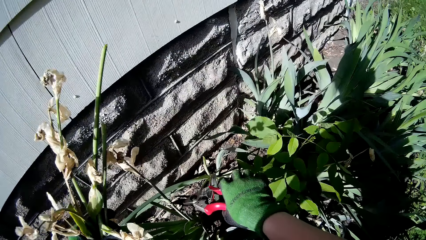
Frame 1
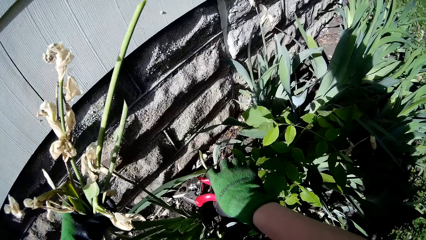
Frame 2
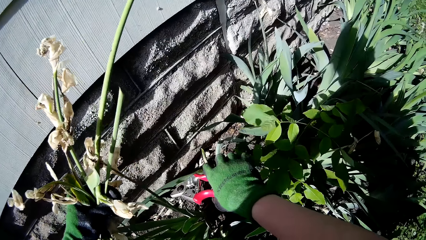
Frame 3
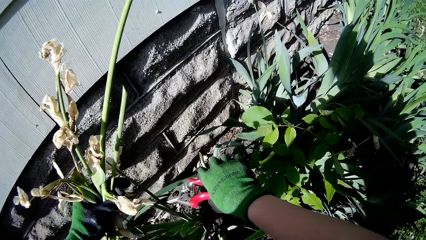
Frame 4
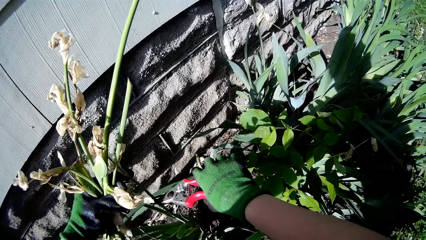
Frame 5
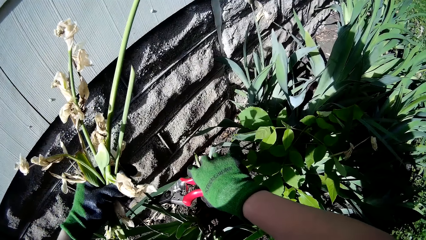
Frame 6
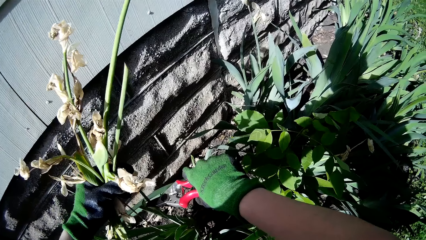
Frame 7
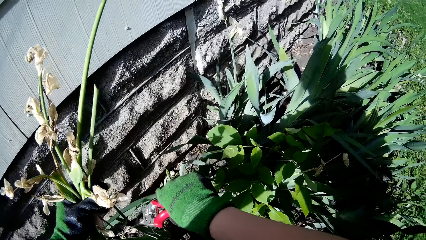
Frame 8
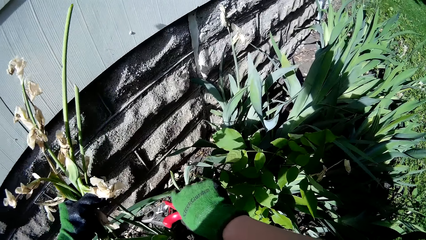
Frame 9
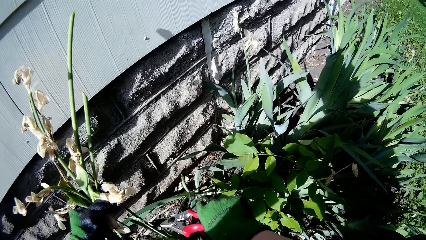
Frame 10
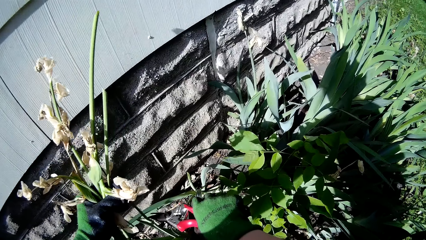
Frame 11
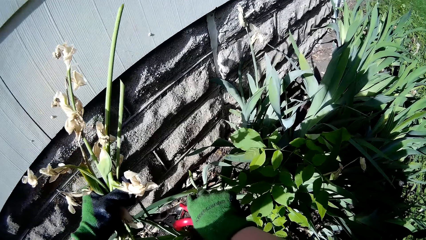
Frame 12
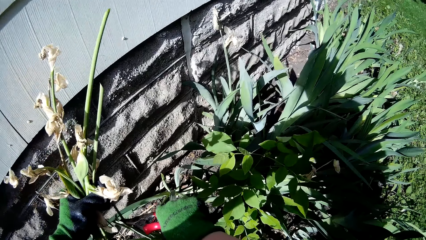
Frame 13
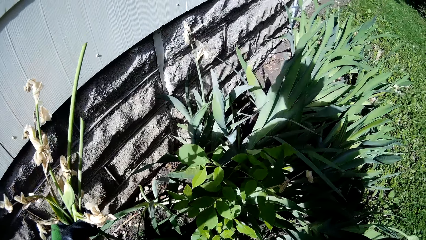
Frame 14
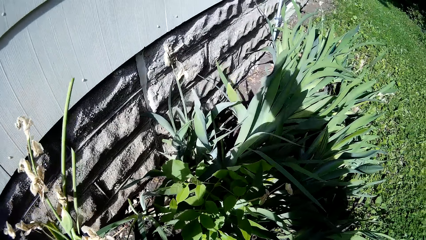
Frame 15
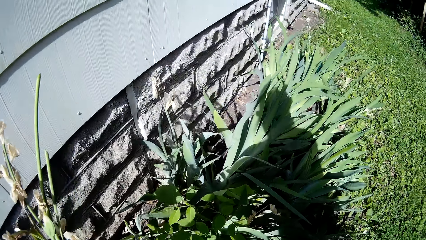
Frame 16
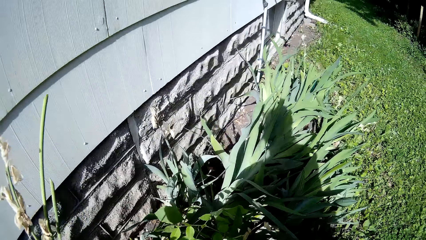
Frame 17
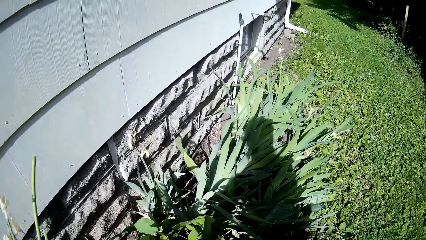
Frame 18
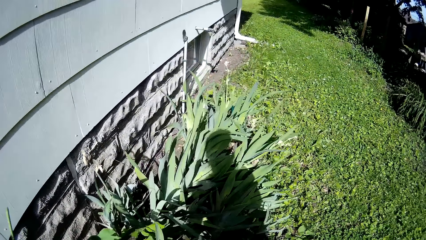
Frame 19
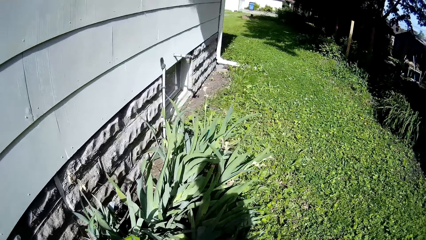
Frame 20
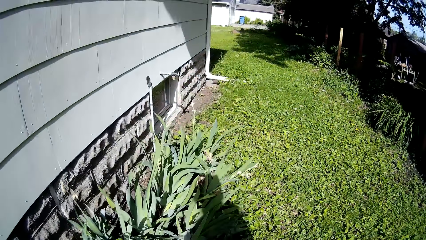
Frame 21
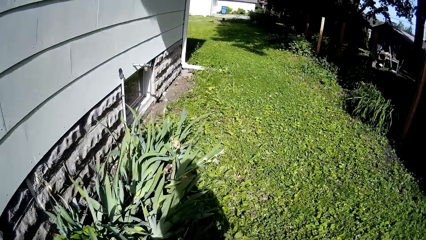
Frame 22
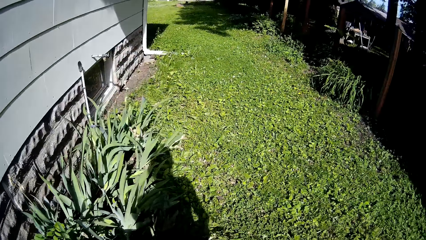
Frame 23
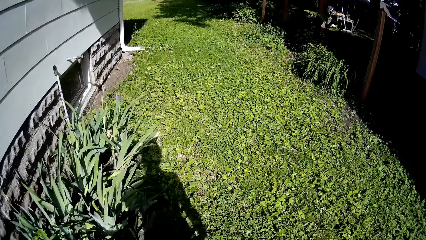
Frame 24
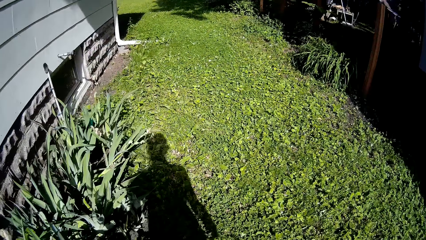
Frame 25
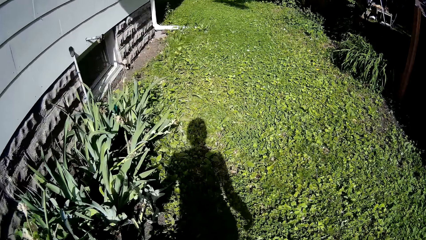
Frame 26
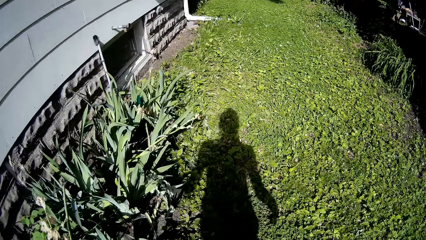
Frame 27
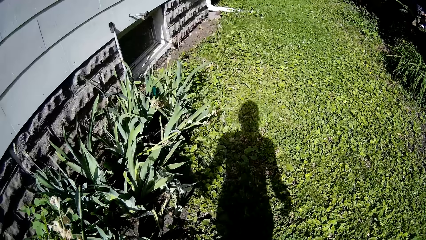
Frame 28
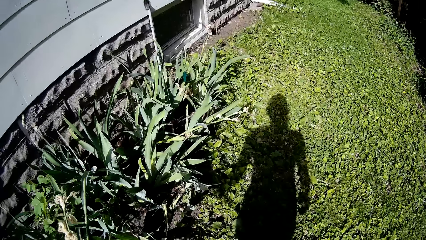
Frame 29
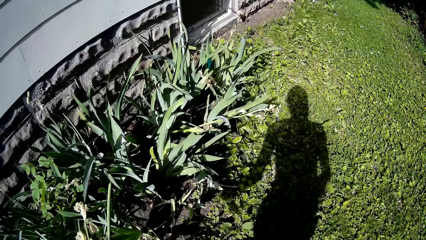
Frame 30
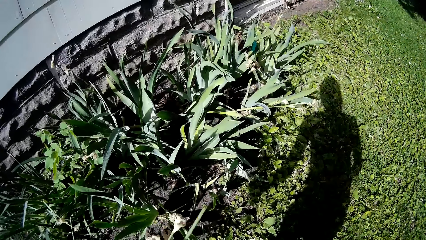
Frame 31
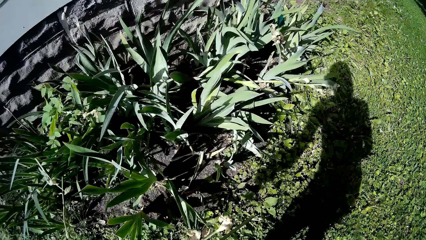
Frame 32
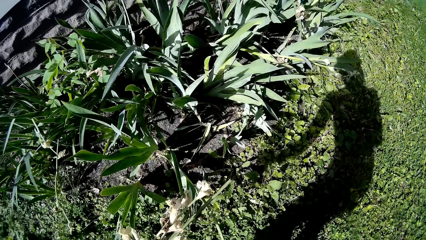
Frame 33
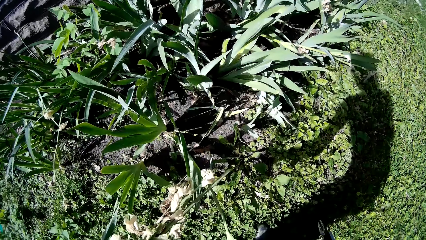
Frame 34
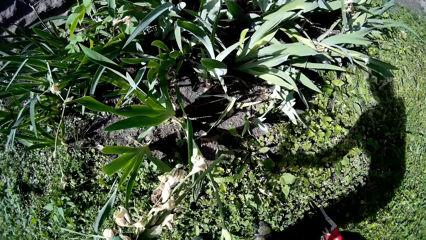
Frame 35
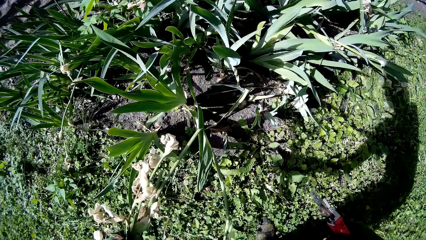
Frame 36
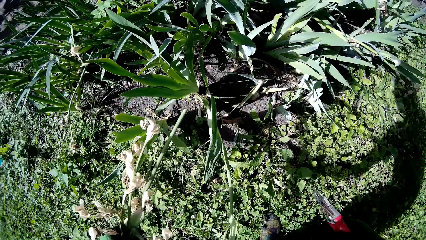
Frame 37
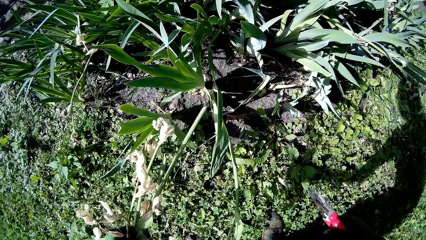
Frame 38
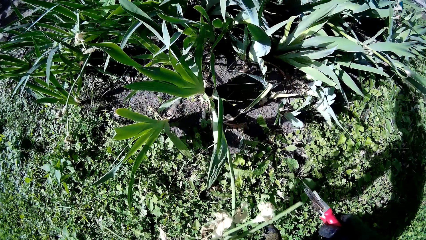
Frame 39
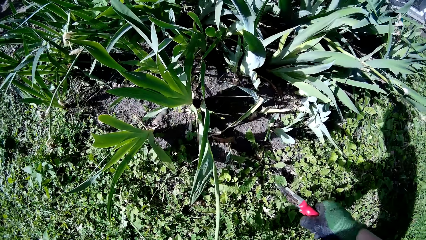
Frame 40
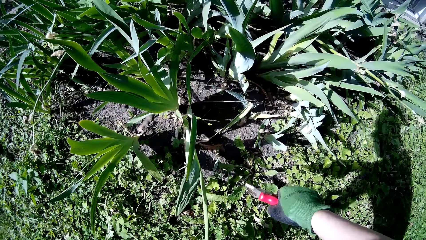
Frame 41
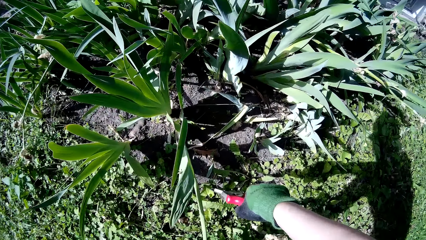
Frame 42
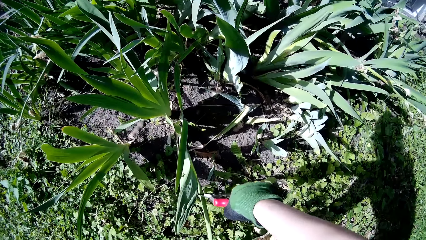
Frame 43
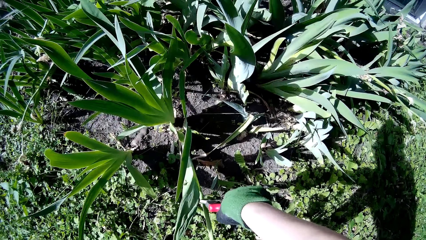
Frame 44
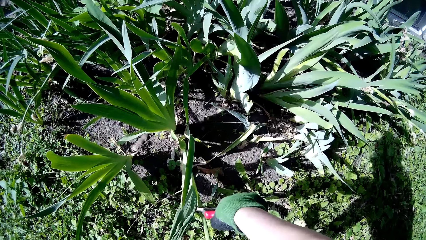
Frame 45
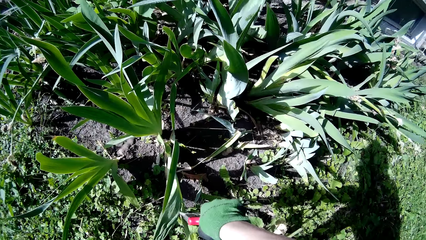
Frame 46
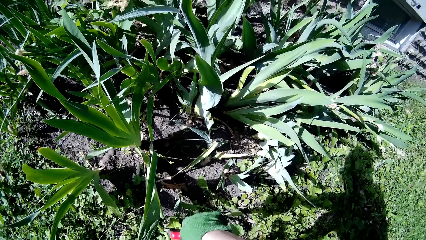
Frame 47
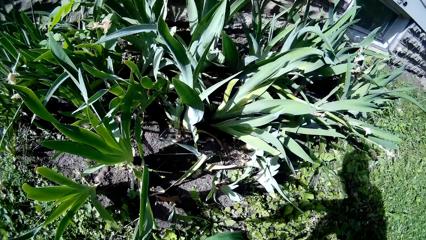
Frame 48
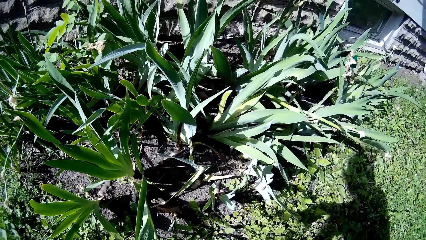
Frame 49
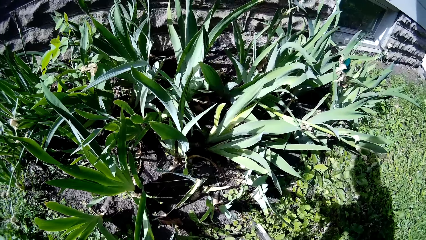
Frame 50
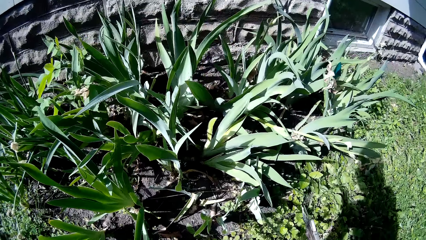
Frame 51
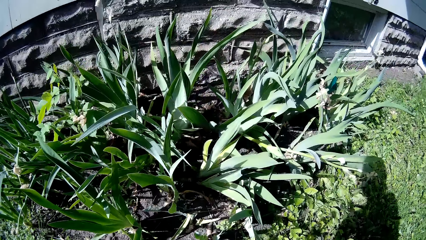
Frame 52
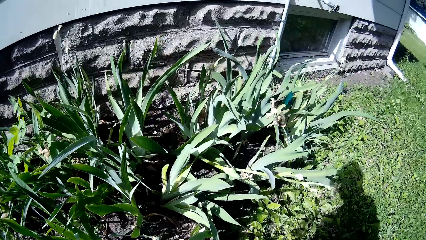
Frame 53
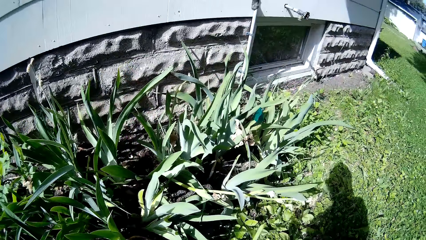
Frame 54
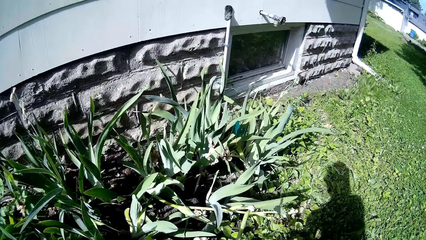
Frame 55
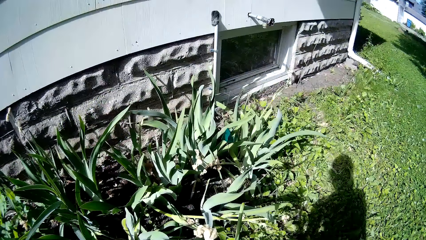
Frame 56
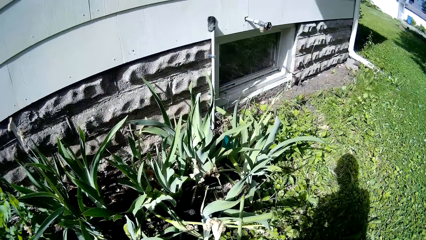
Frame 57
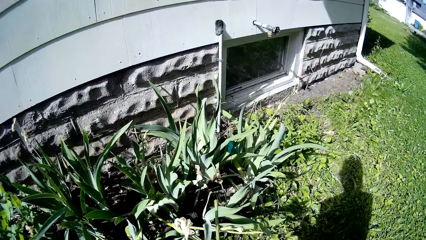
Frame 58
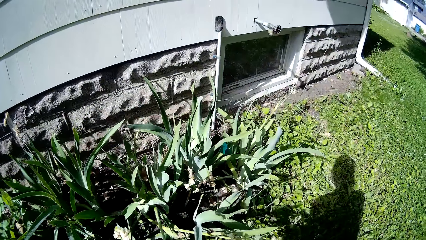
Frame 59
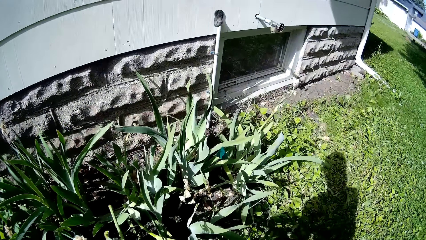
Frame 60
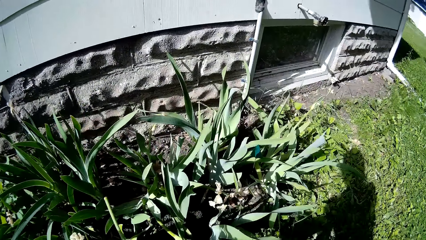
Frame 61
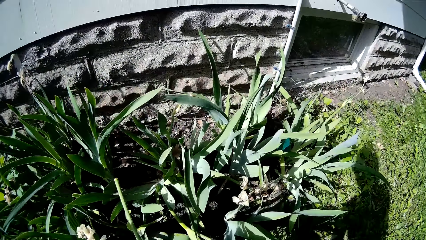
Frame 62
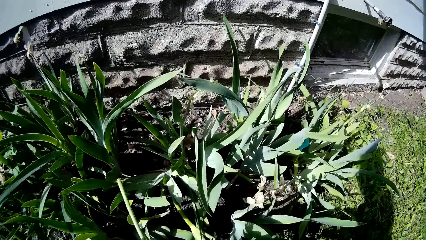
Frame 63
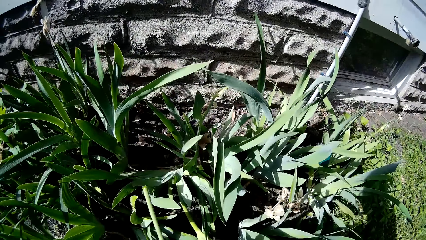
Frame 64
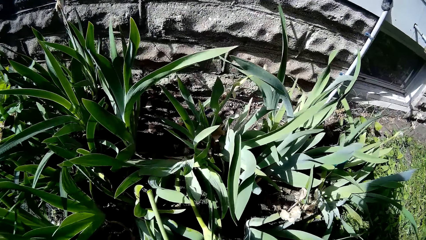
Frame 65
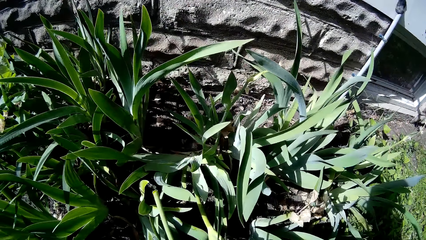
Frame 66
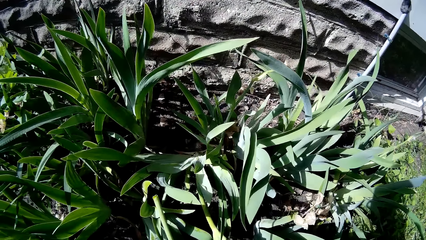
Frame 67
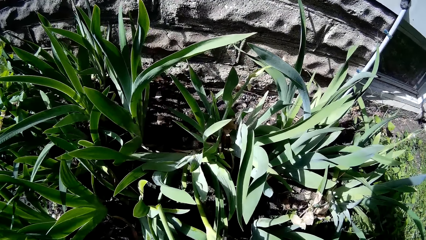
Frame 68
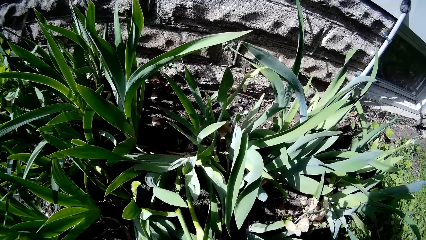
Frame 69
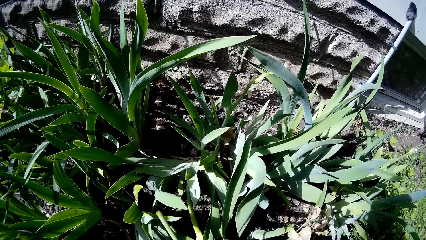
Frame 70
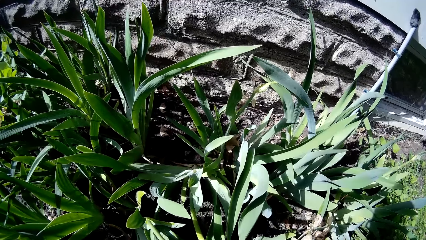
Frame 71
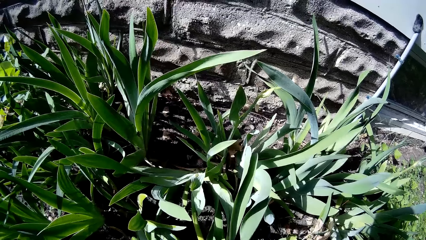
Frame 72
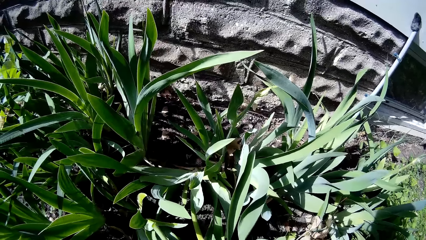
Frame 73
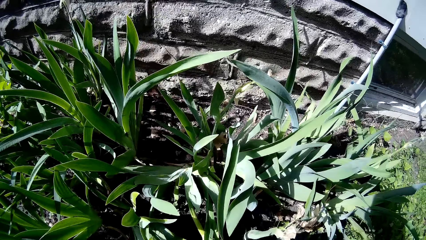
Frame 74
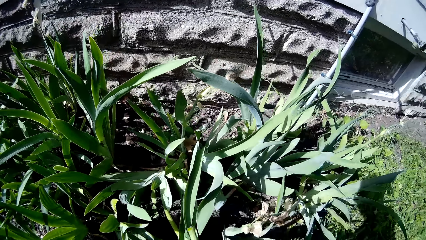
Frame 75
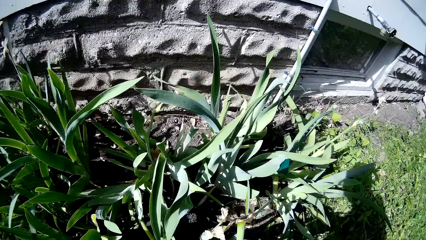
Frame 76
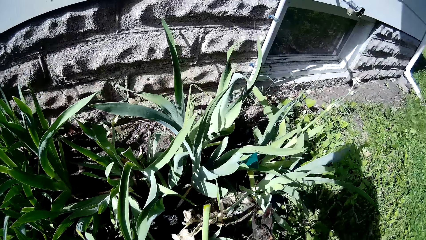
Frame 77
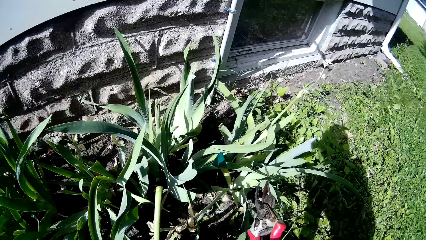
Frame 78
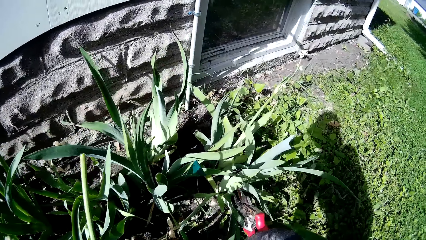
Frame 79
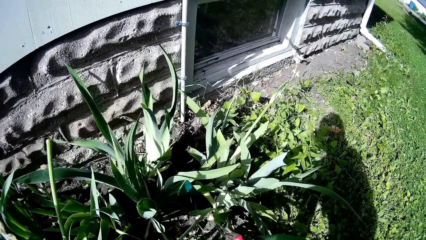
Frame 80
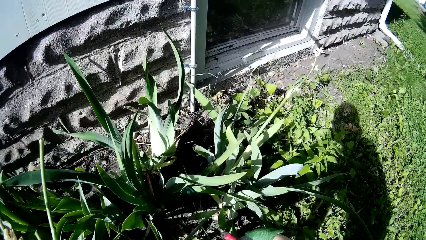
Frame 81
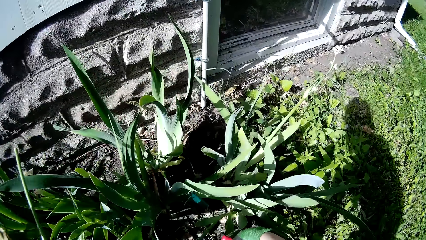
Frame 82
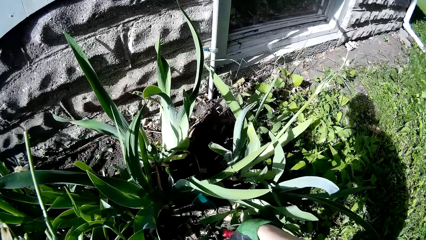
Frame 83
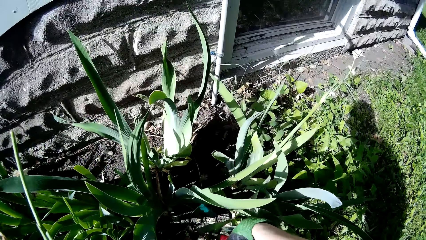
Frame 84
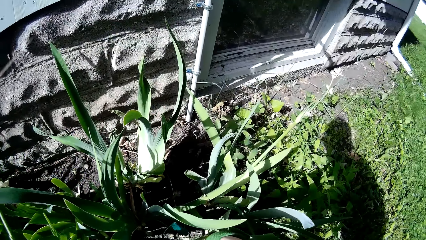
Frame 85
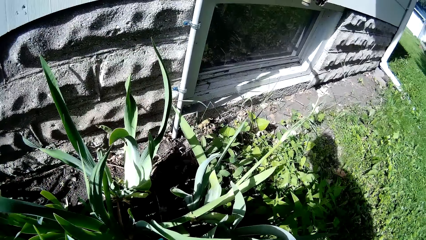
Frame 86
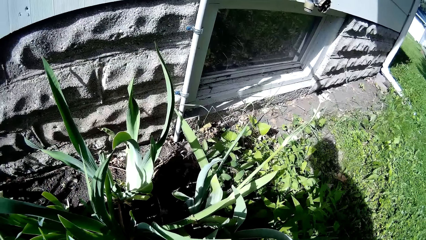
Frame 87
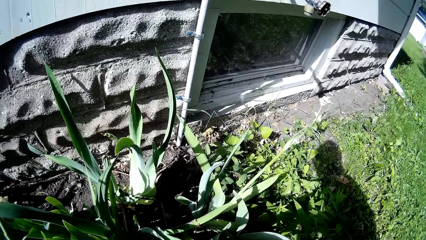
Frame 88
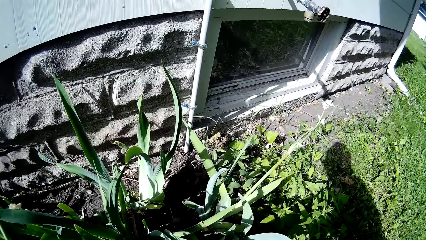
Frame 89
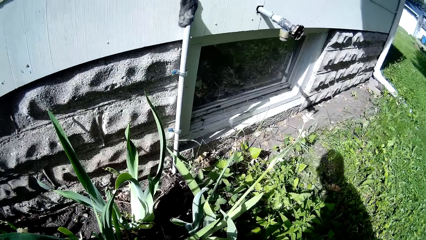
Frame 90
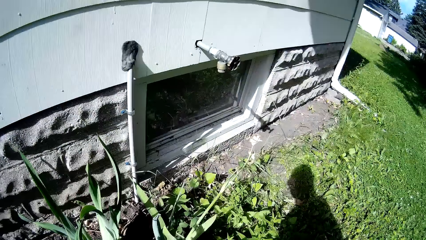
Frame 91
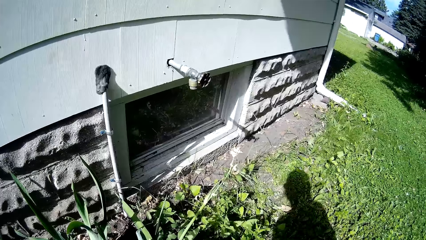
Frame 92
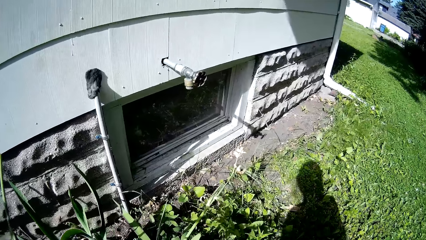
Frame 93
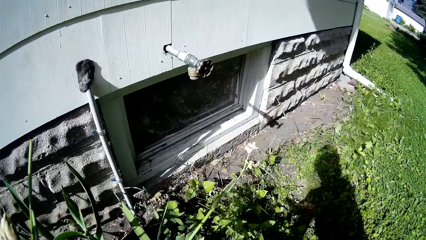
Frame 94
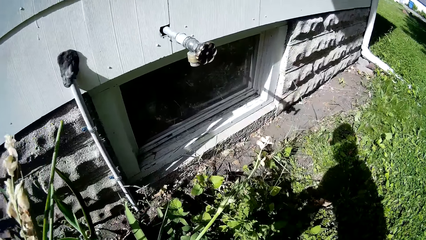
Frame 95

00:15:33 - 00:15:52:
The camera wearer cuts the flower with the grass shear in her right hand. She holds a flower with her left hand. She walks on the garden. She cuts the flower with the grass shear in her right hand. She walks on the garden. She trims the flower branches.
